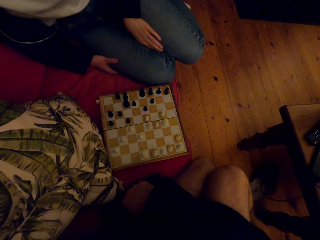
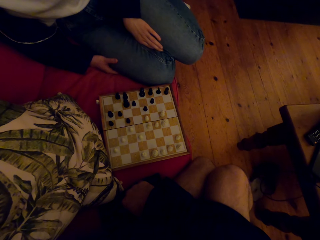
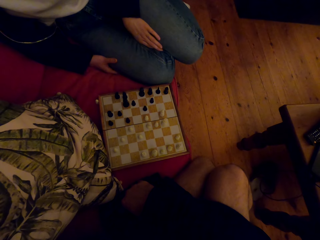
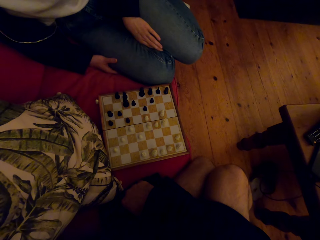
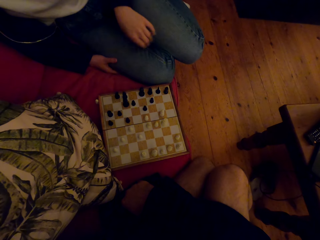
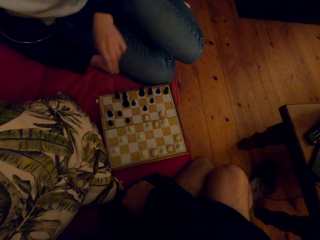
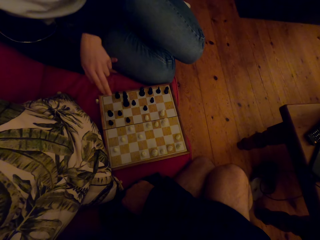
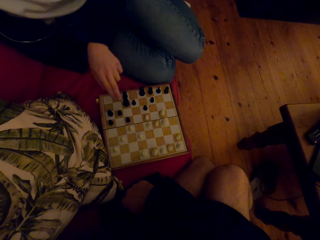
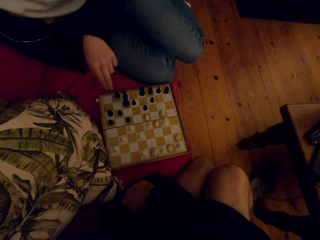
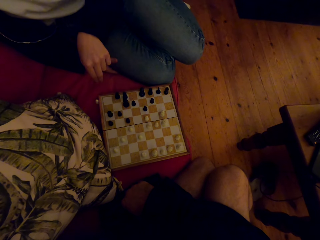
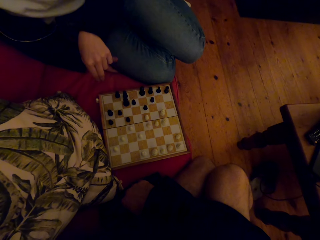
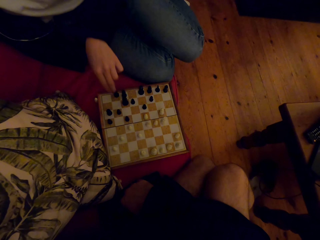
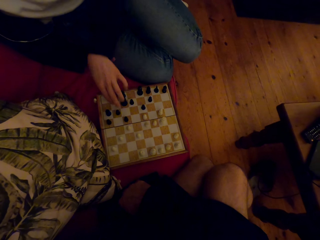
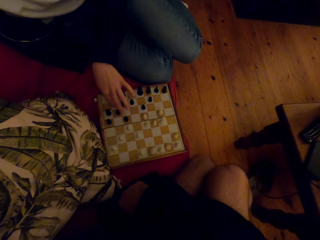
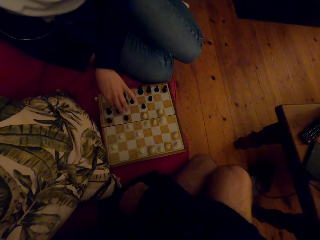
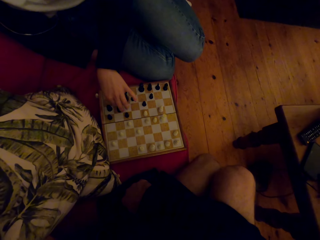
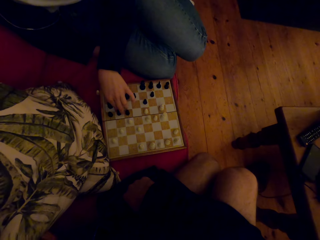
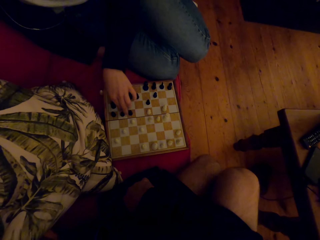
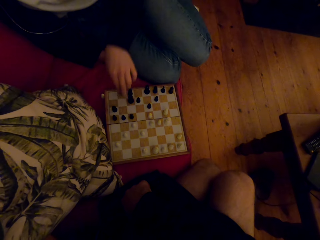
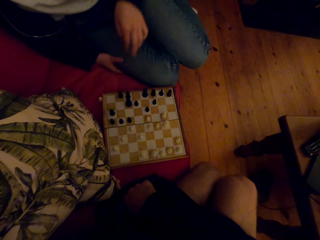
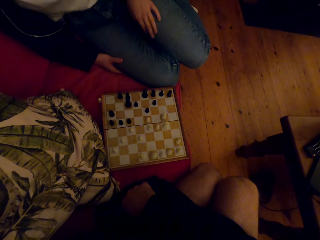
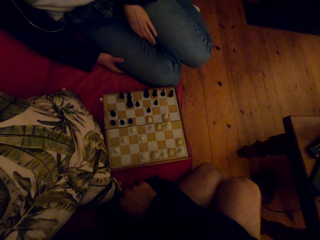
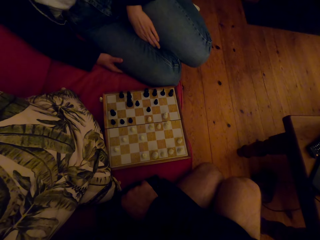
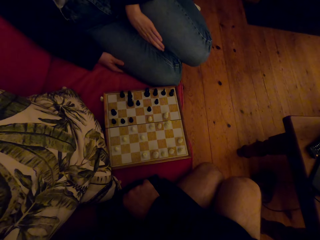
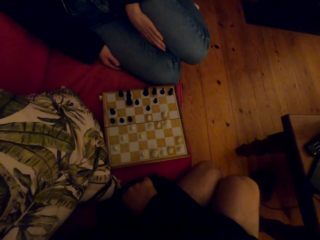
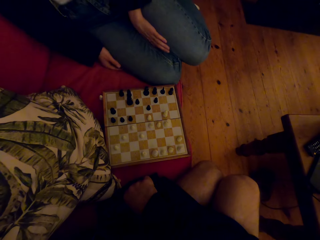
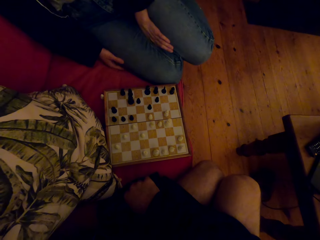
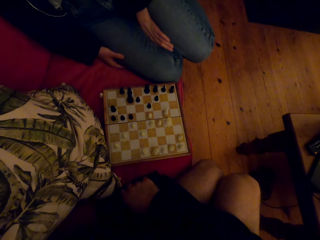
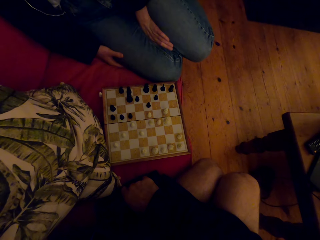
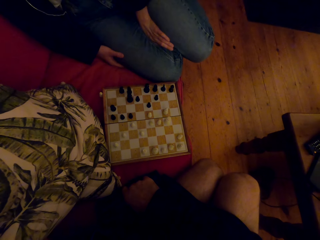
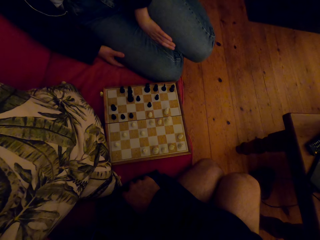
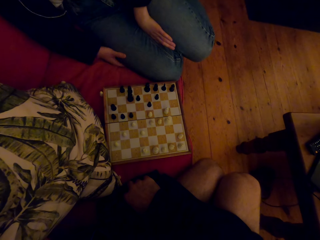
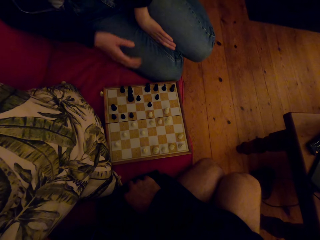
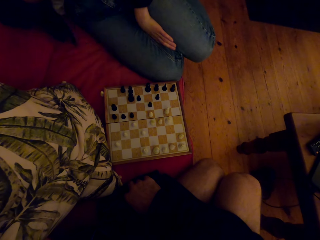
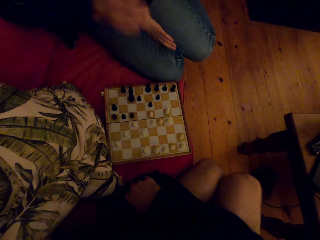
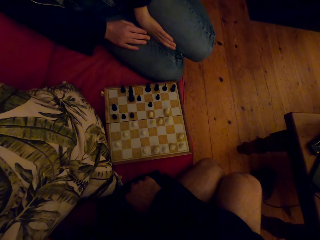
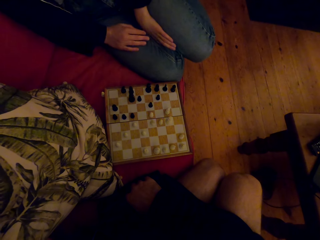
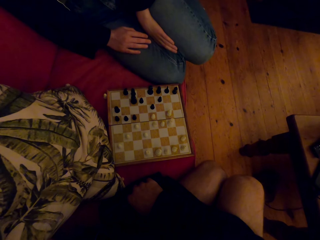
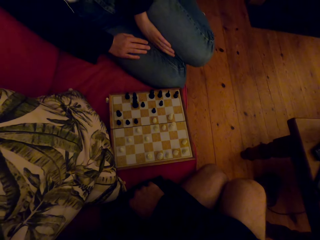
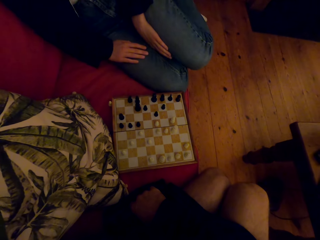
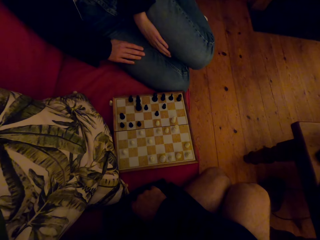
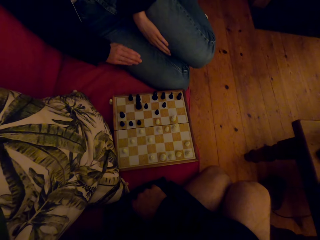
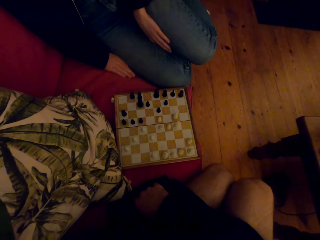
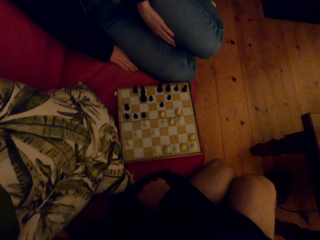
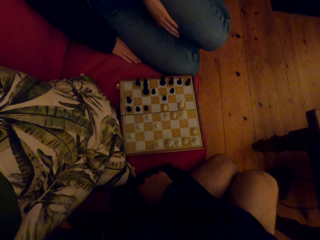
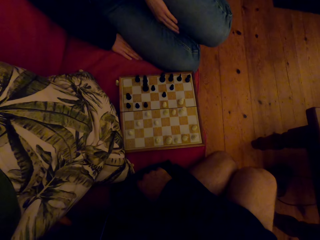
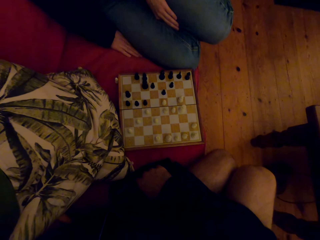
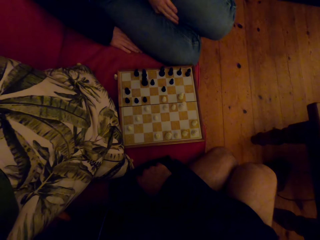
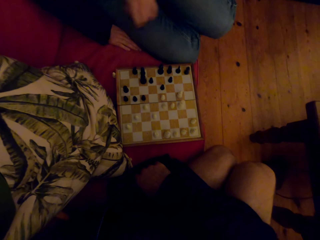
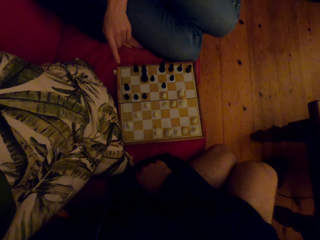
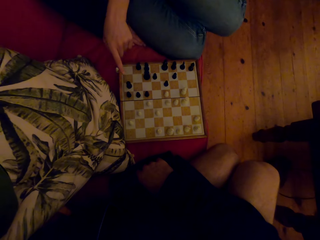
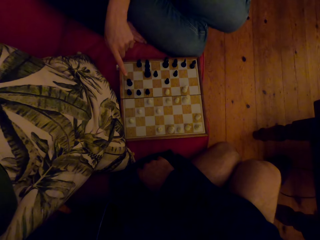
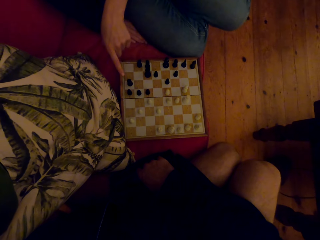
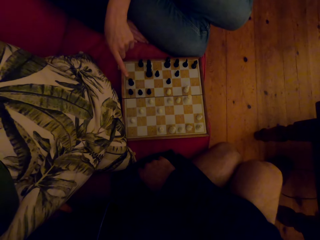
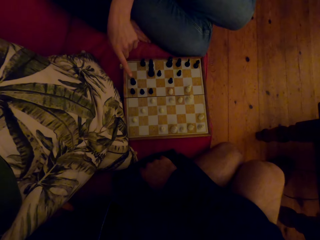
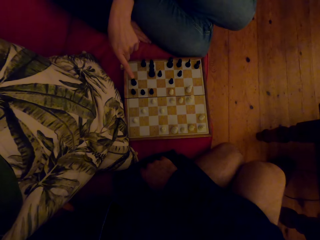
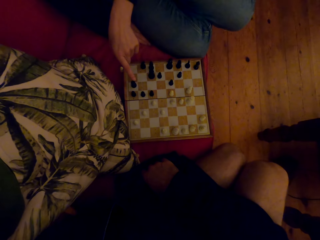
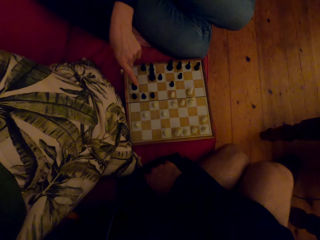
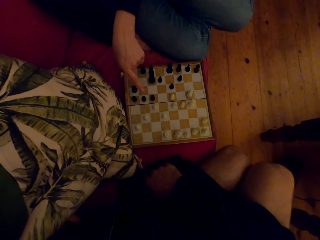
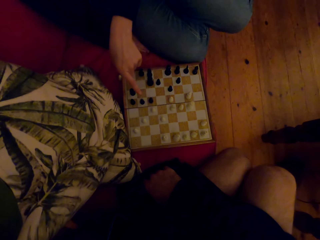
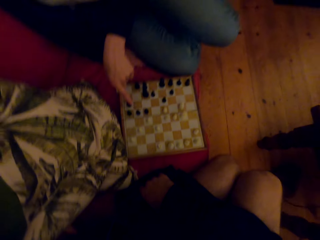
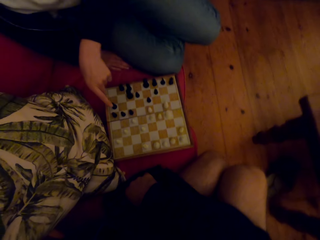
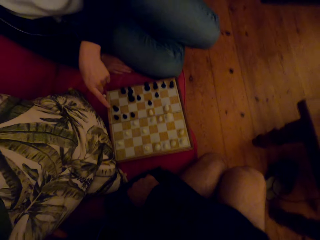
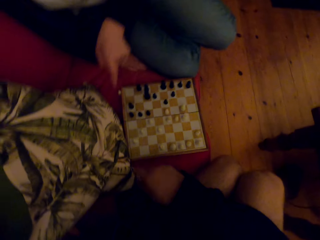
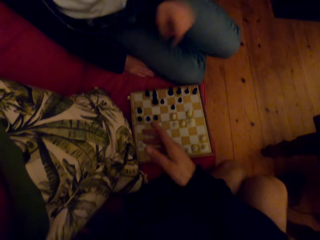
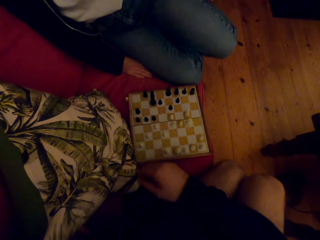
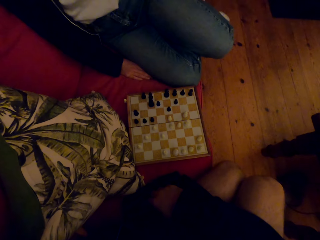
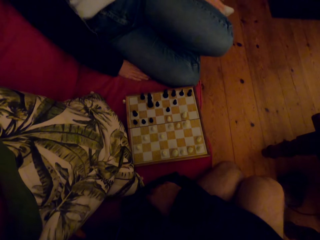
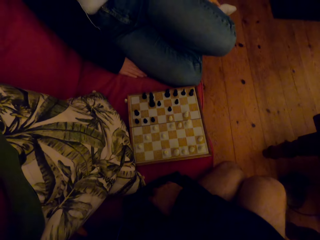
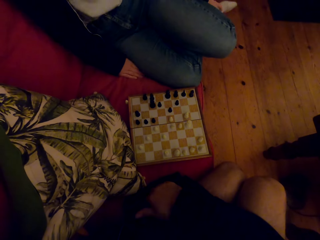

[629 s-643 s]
A person plays chess with the camera wearer. The person laughs. The camera wearer laughs. The person points at the chess game.

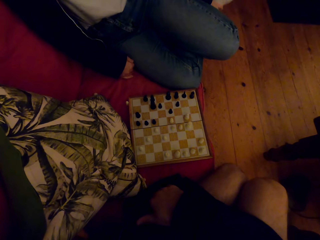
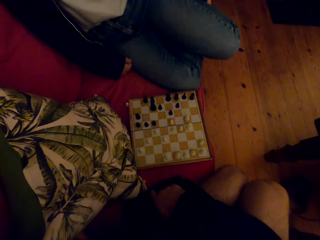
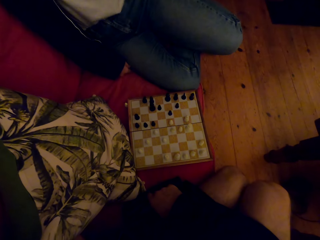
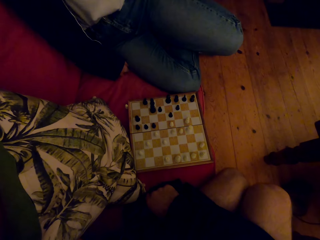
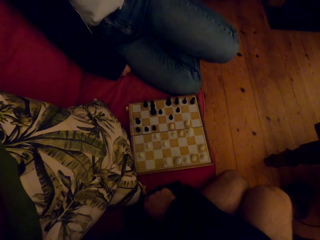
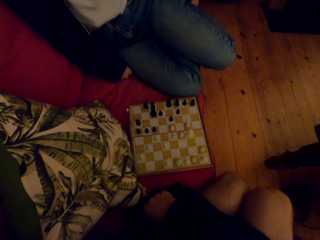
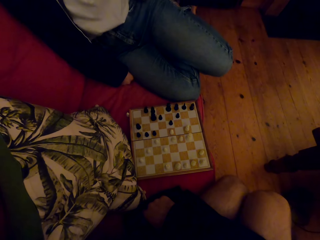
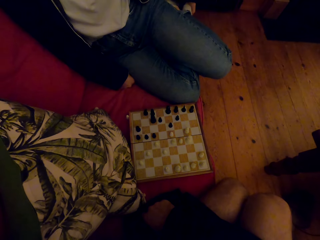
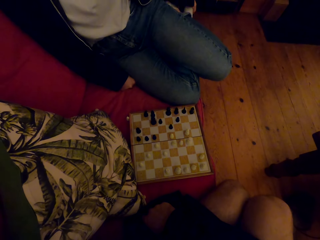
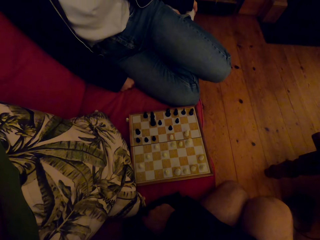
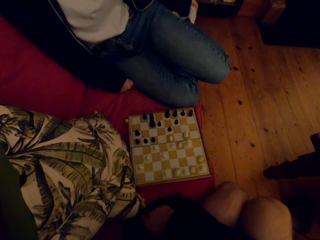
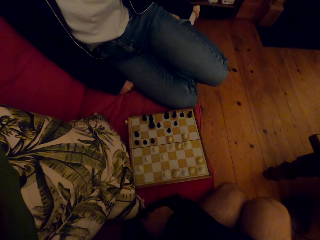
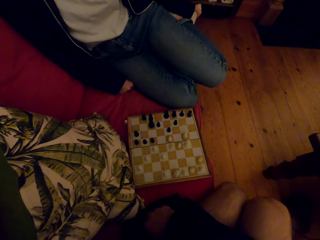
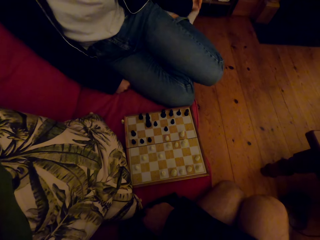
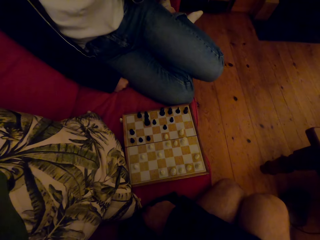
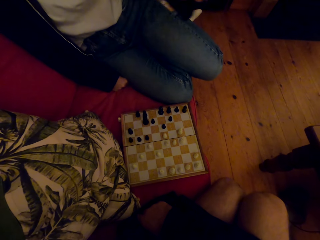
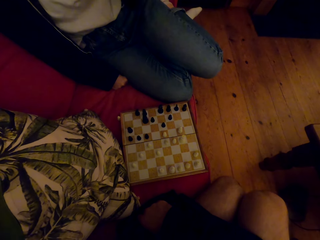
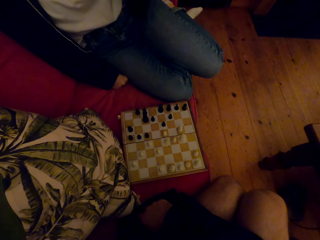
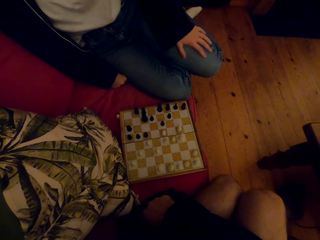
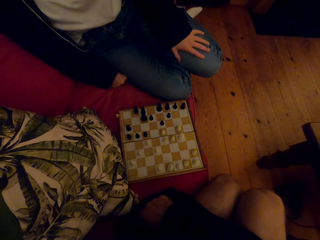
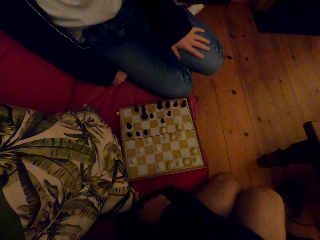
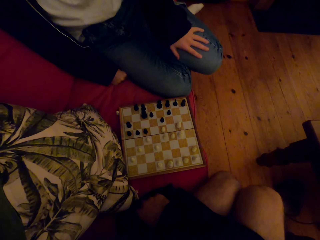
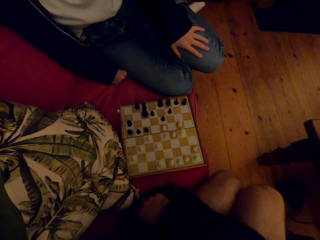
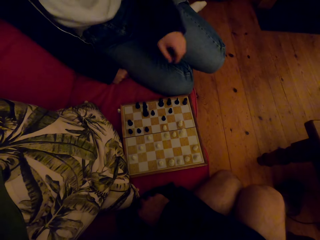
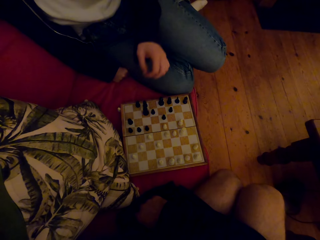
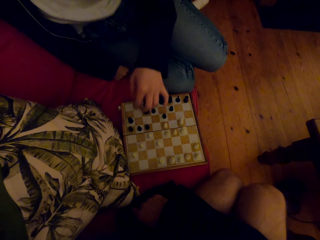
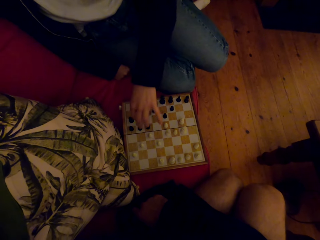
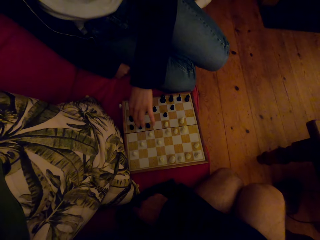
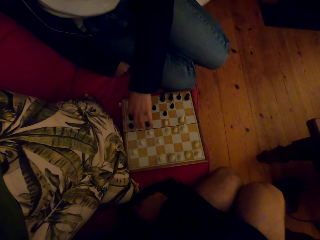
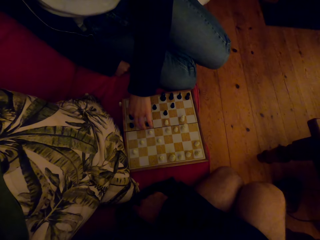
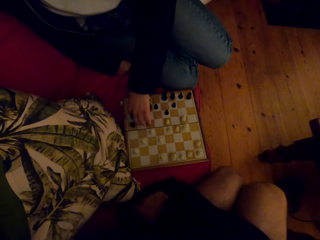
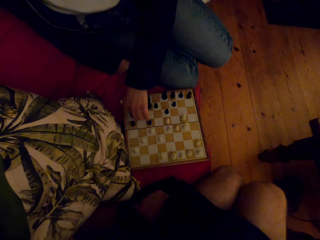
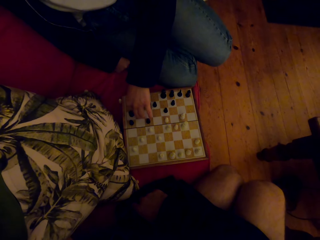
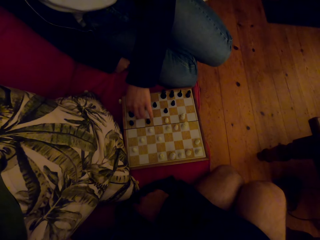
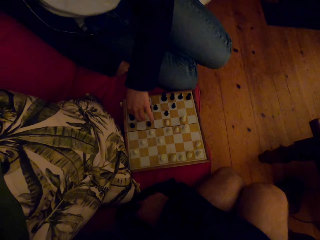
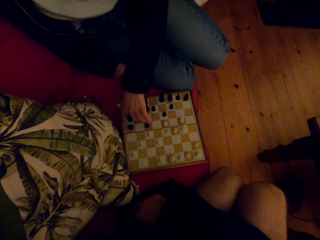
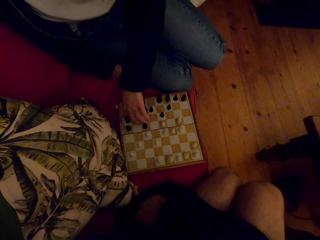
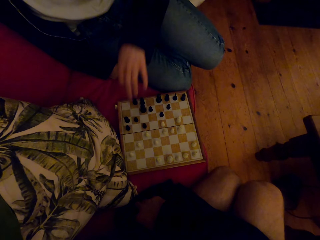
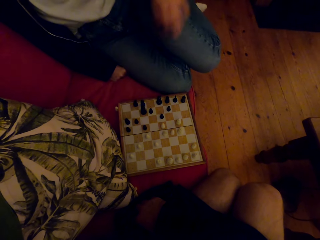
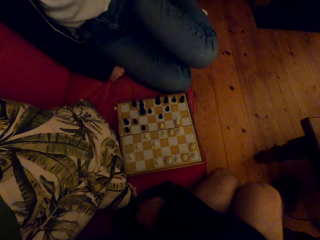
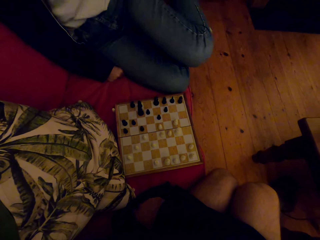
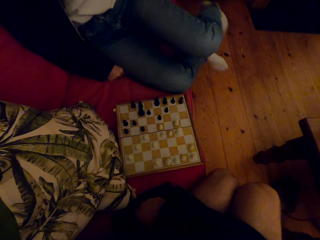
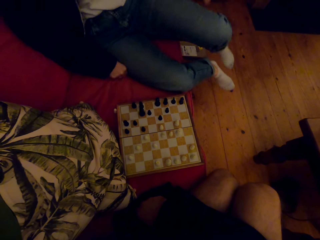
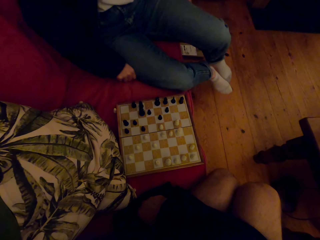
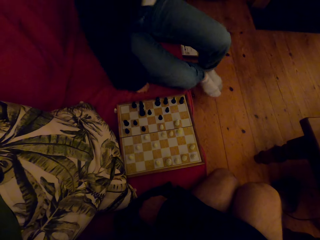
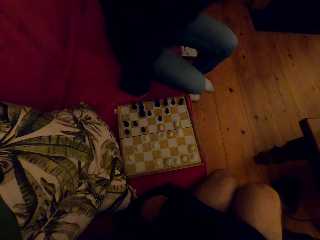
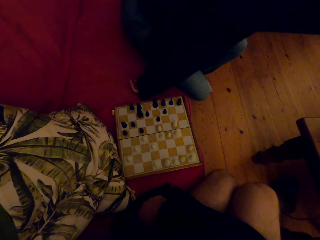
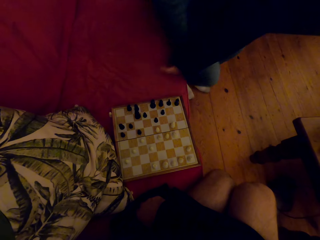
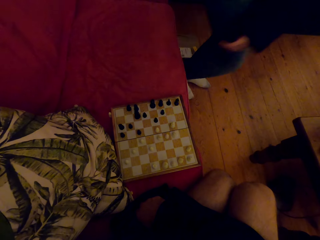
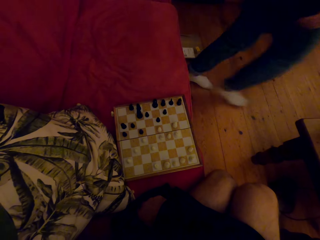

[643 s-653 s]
A person talks with the camera wearer. The person laughs. The person plays the chess game.
